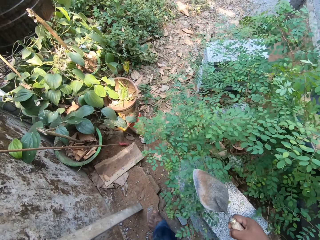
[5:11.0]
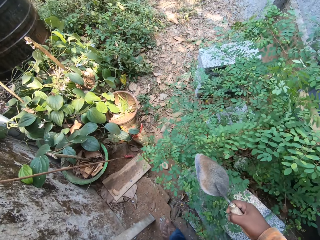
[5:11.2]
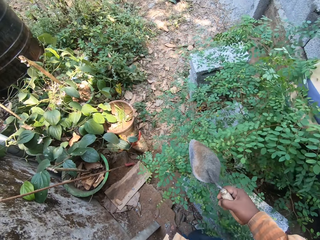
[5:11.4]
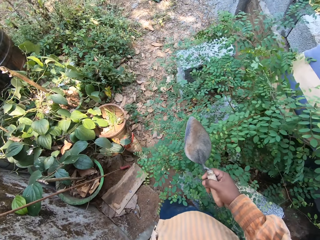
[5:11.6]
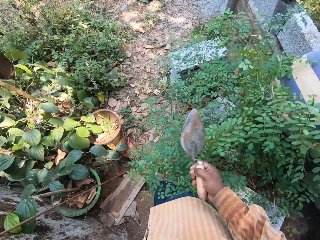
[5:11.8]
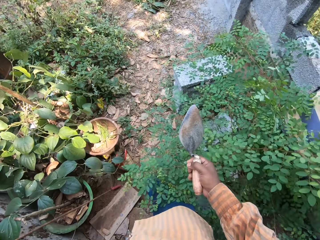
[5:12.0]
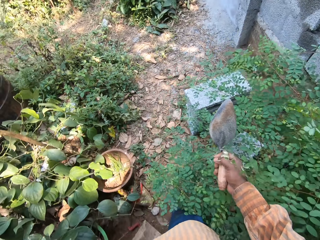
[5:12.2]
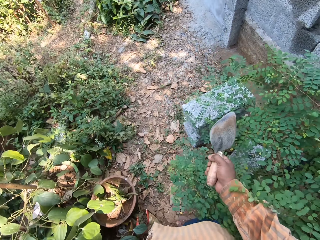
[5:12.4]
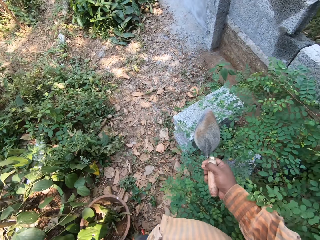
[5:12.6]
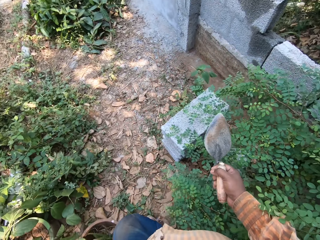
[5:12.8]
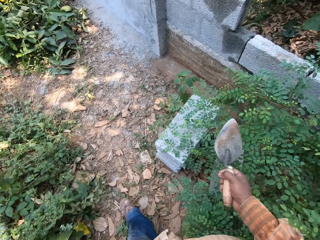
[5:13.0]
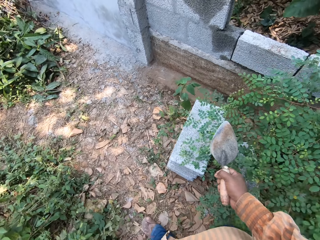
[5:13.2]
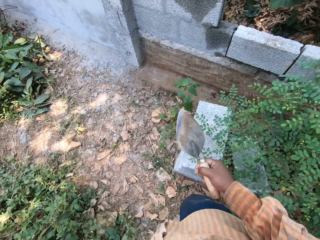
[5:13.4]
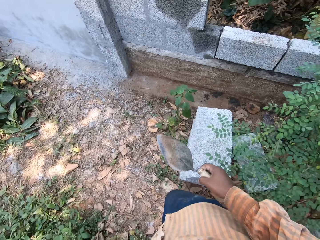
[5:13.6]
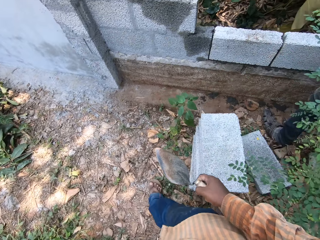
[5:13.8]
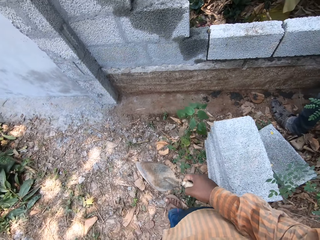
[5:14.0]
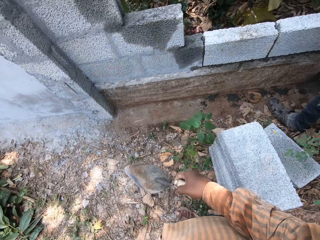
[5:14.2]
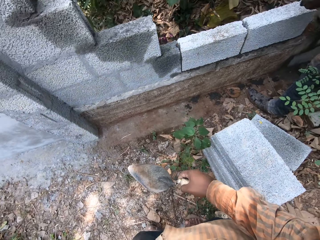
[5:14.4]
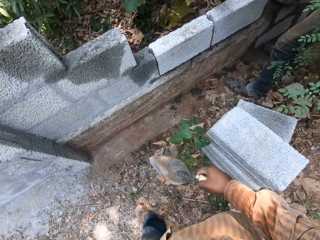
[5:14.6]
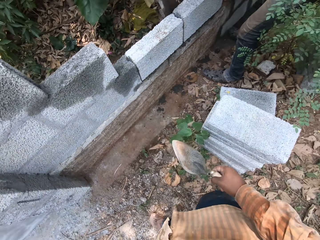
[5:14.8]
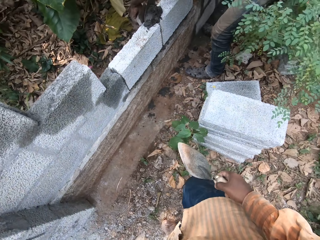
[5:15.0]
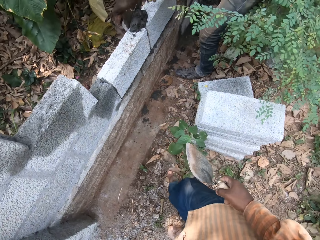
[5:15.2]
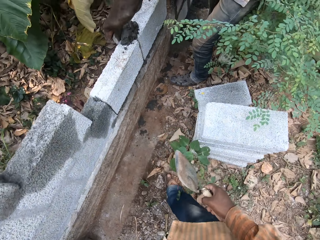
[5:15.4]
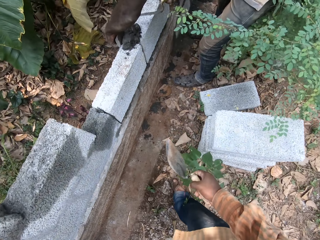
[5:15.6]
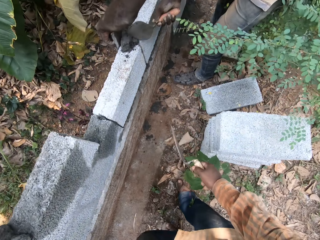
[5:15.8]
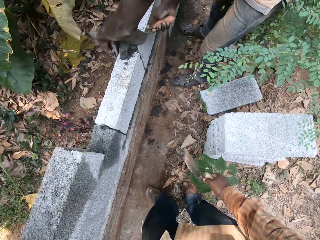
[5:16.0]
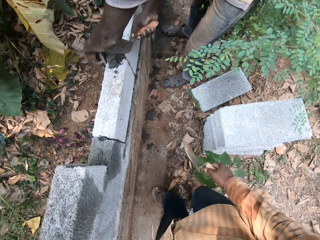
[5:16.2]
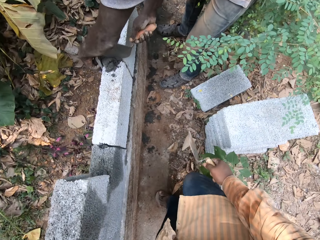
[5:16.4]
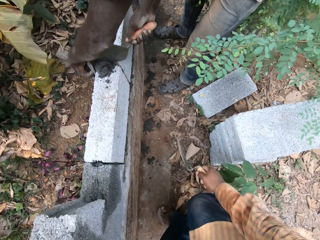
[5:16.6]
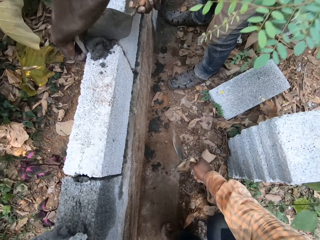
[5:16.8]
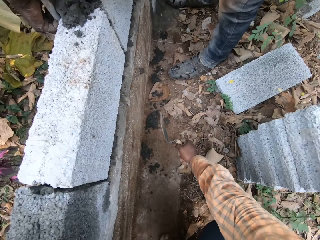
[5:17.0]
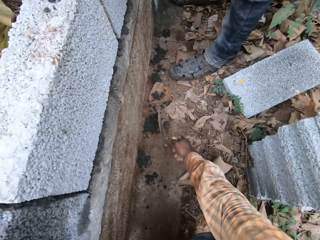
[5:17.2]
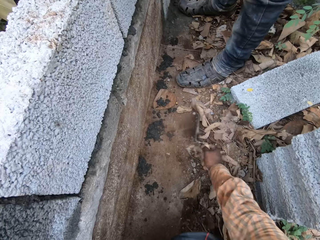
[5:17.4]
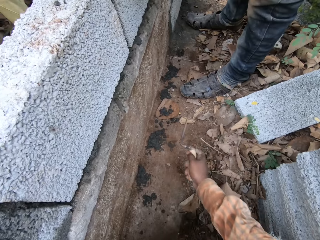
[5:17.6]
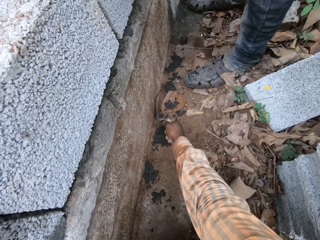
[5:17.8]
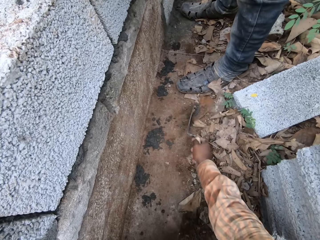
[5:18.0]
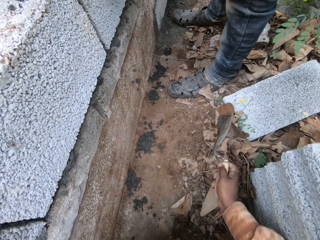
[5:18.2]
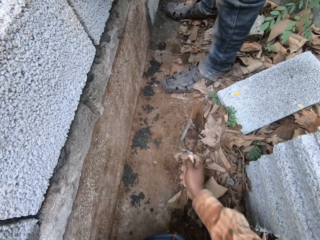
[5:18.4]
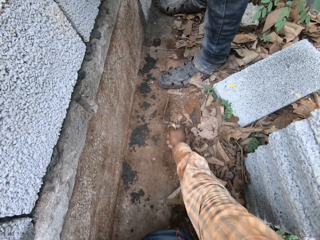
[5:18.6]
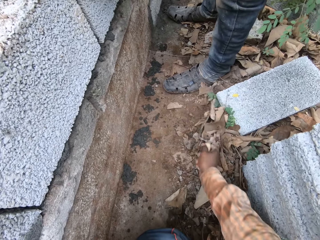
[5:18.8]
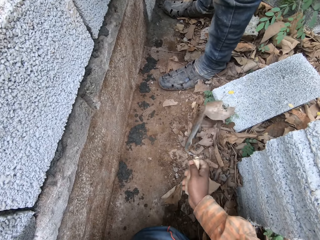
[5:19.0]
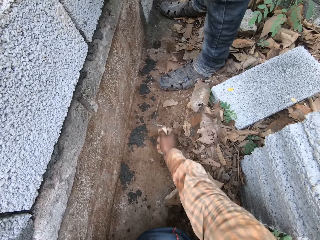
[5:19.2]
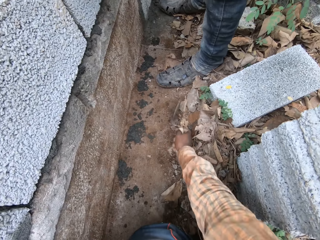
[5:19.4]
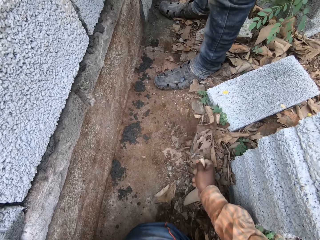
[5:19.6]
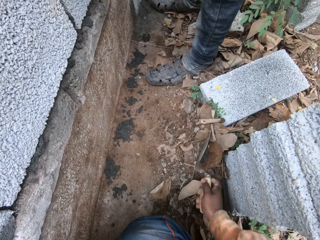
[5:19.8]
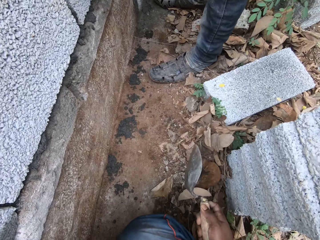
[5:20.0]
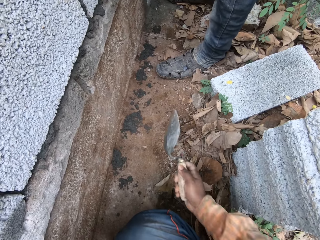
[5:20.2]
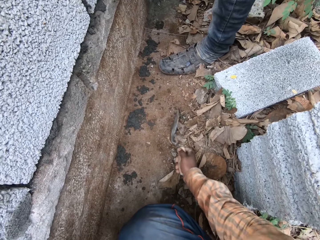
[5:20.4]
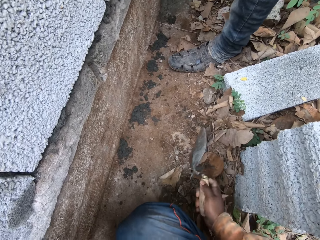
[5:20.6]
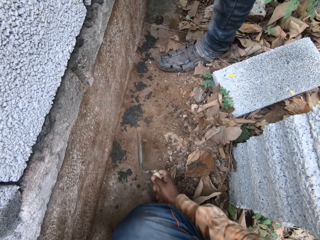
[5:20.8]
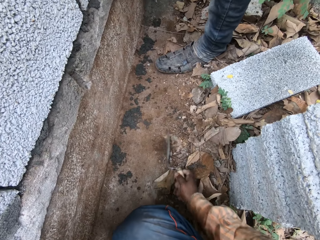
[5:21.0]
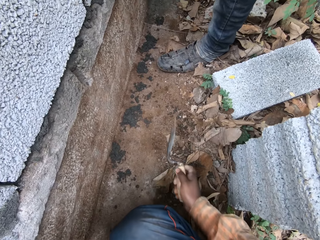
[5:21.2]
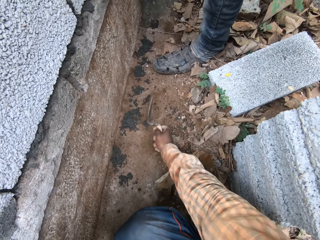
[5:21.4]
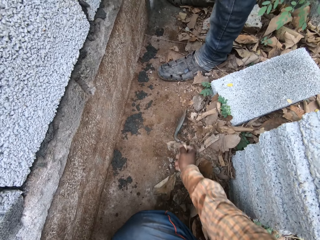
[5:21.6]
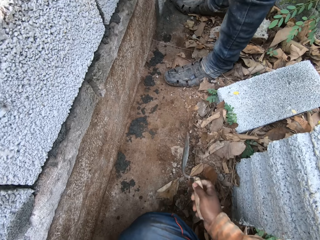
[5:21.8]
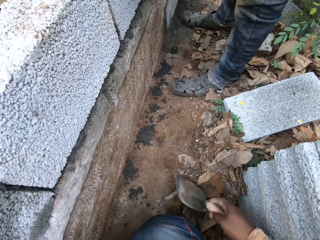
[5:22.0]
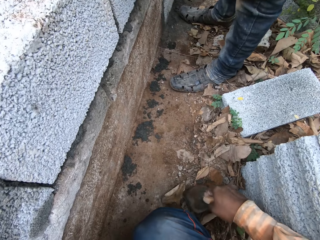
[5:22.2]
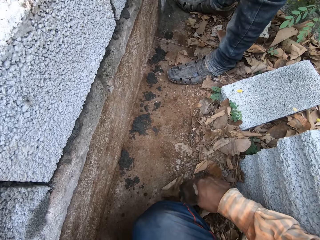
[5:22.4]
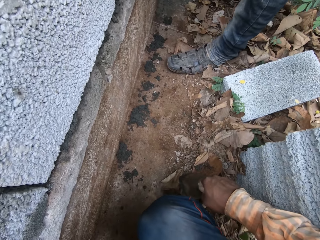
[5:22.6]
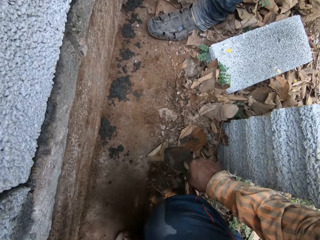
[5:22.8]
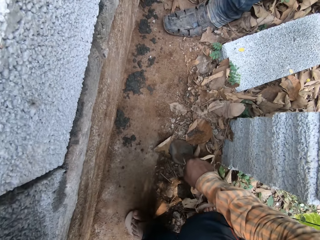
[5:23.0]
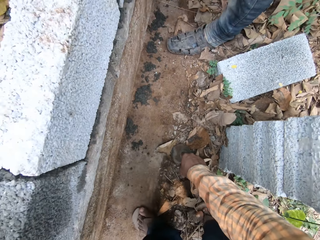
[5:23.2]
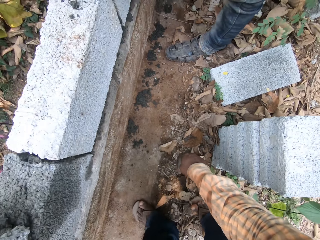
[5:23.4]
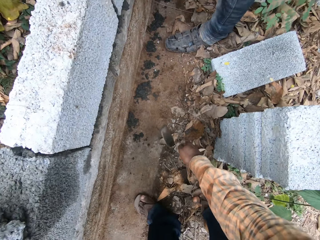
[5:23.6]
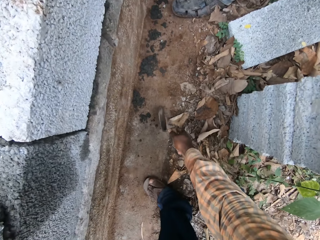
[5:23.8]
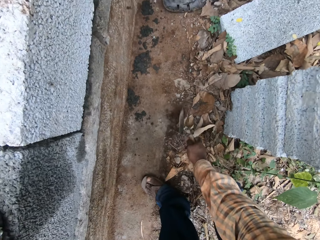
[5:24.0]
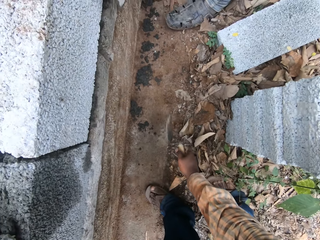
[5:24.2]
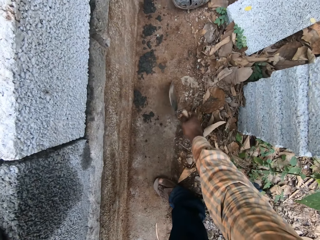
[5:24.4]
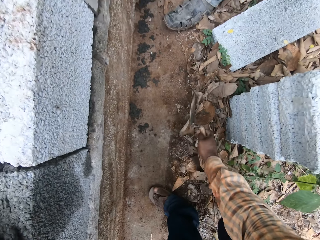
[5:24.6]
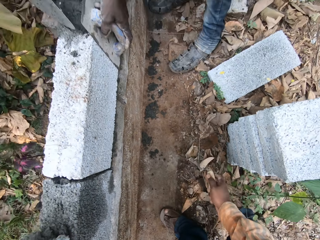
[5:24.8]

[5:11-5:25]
The camera wearer clears debris from the fence ground with the hand trowel in his right hand.

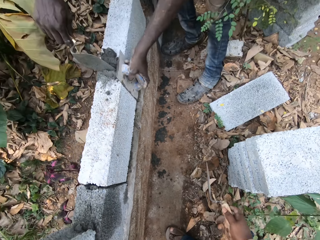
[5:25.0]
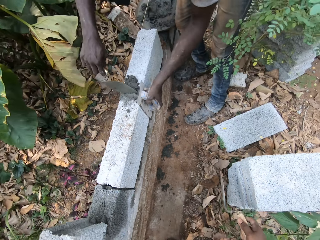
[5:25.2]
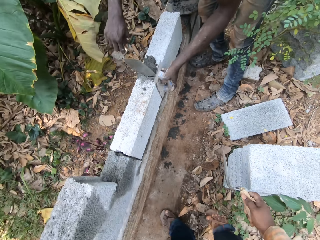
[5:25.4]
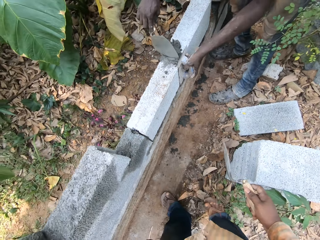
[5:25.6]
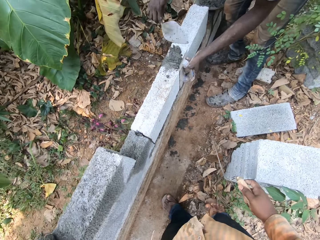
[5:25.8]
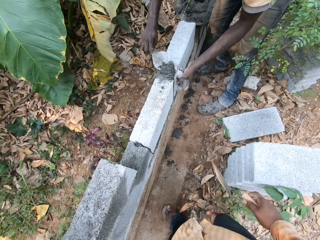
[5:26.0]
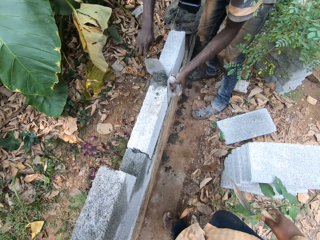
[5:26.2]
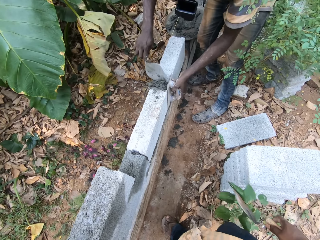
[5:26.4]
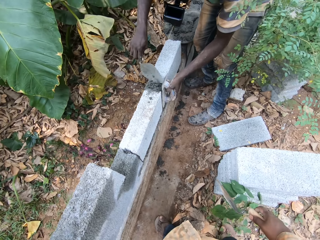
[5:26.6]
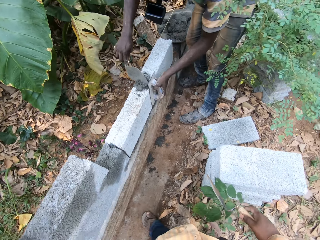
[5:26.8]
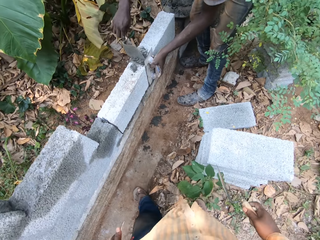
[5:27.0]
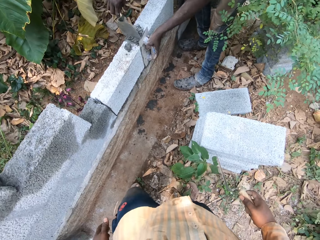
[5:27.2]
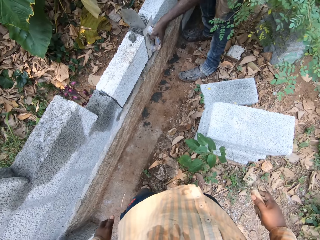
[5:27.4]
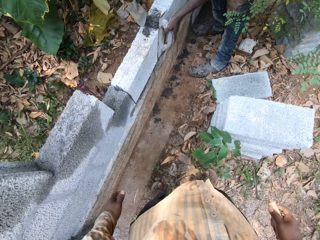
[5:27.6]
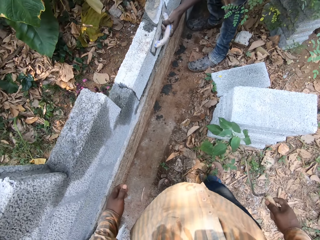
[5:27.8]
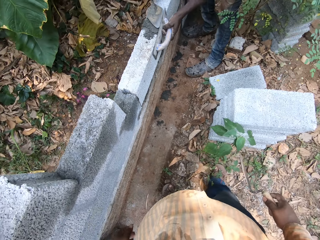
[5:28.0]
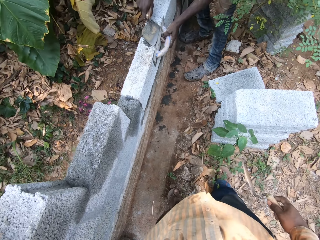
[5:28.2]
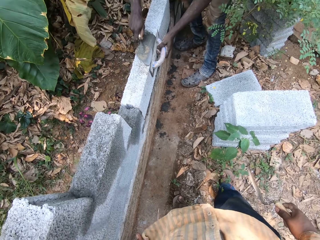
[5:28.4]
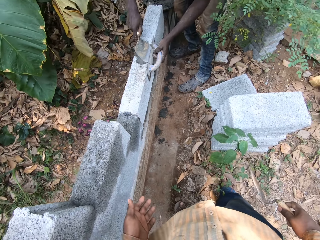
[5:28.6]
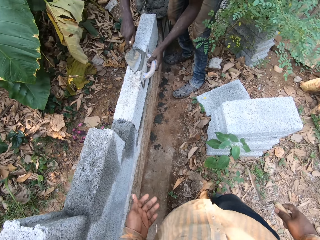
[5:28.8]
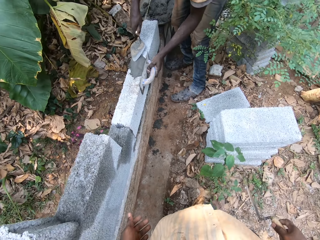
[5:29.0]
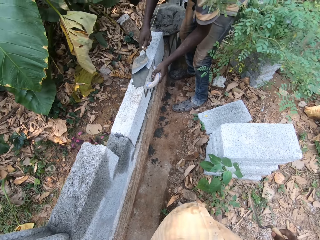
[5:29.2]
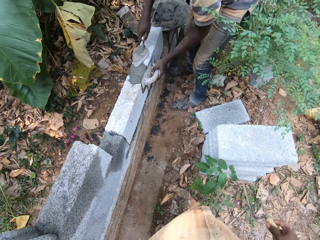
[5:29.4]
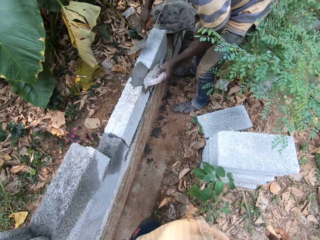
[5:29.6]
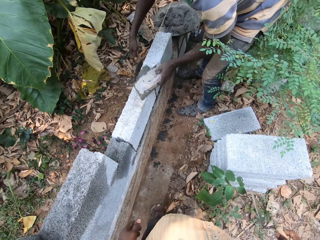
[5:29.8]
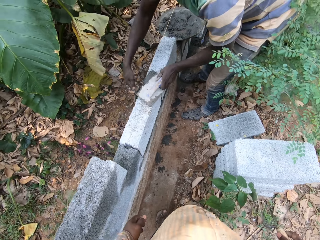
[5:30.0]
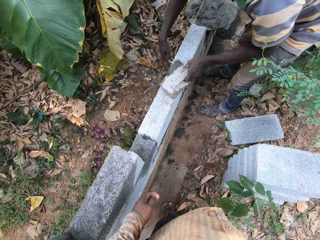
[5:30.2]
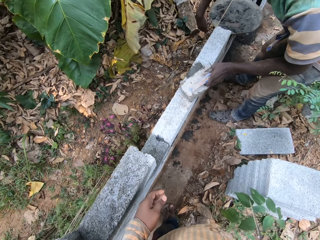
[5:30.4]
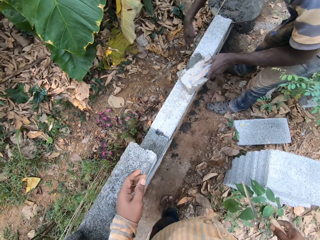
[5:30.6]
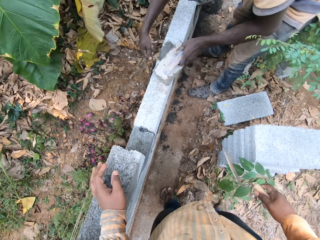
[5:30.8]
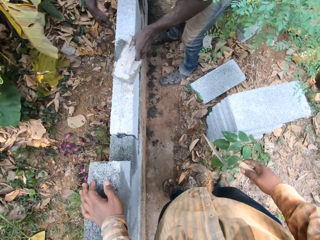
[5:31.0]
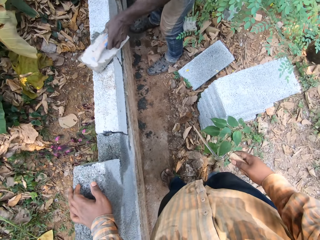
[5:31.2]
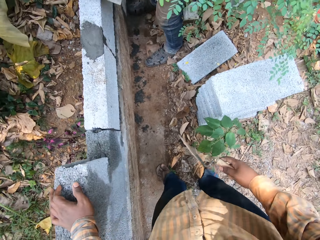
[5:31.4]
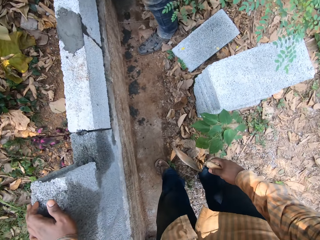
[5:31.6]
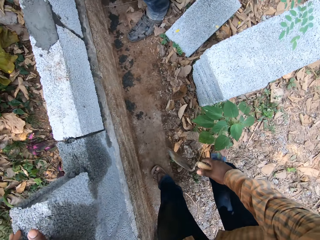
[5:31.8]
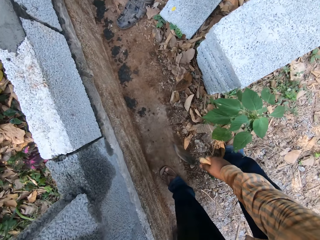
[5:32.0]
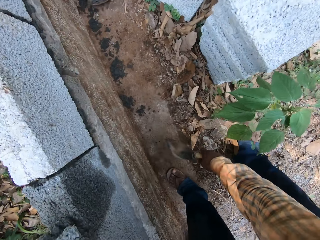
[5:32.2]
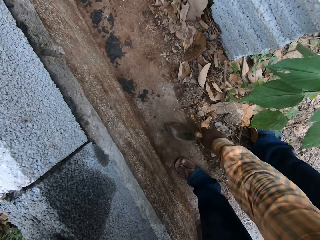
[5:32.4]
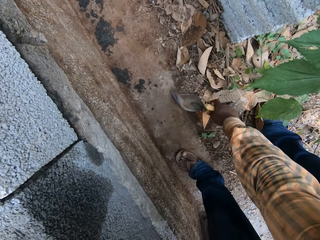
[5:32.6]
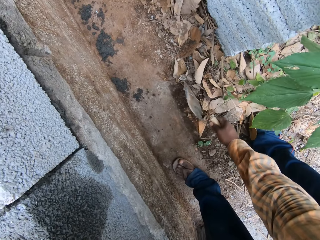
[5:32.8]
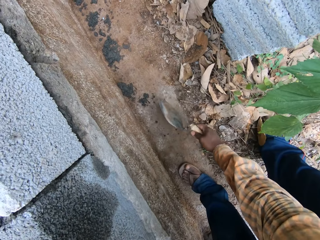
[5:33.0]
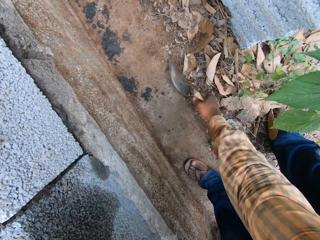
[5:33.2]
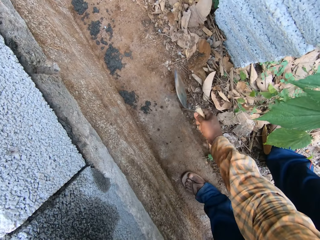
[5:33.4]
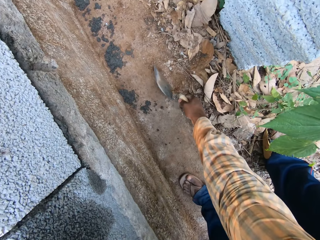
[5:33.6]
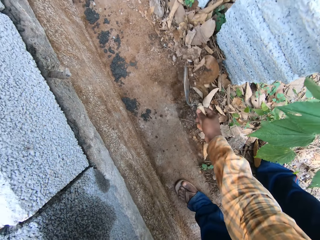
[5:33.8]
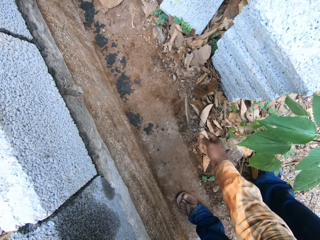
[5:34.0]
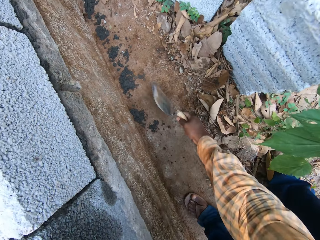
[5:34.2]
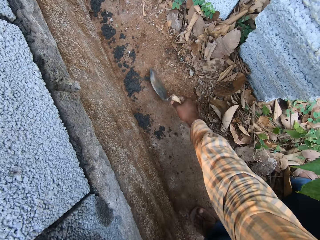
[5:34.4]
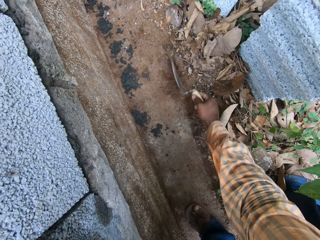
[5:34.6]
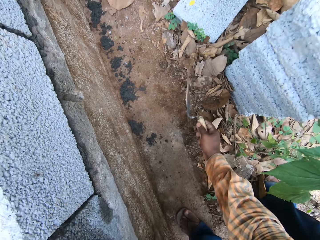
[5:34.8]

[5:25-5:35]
The camera wearer holds a brick.
